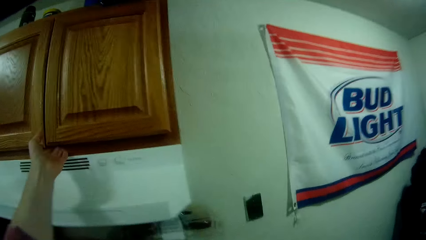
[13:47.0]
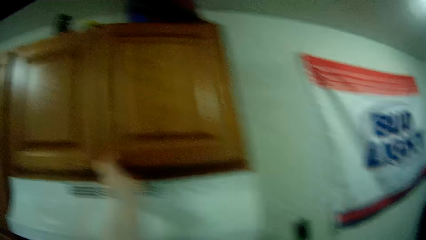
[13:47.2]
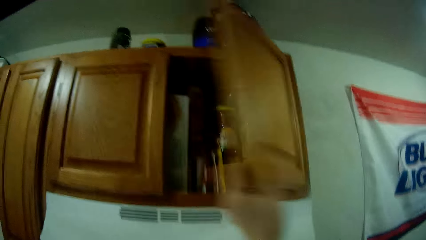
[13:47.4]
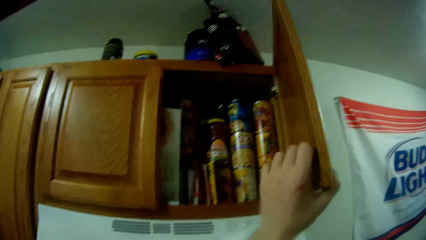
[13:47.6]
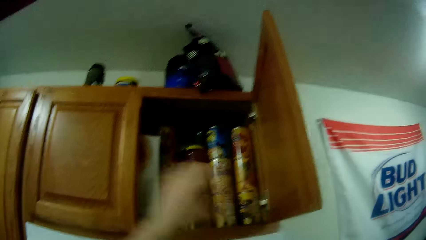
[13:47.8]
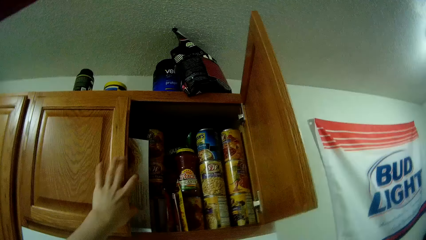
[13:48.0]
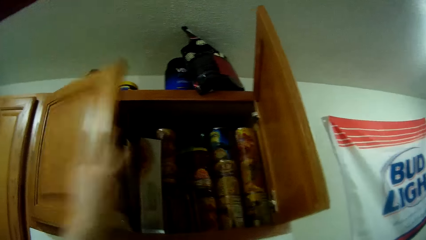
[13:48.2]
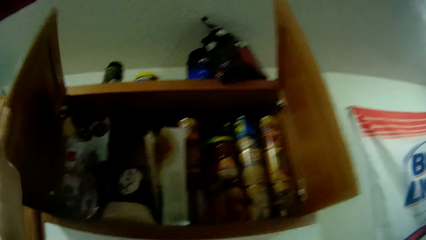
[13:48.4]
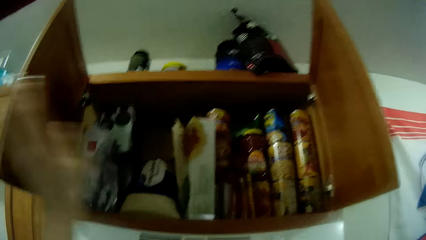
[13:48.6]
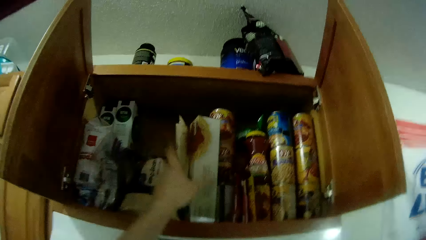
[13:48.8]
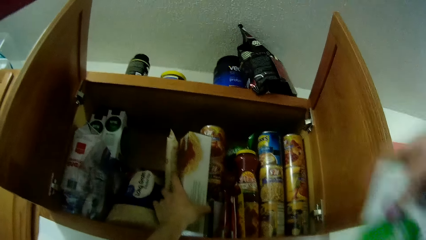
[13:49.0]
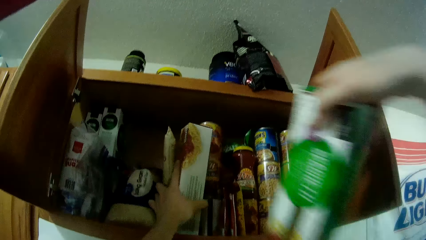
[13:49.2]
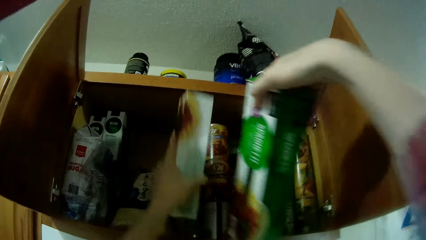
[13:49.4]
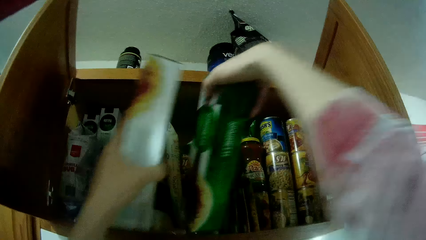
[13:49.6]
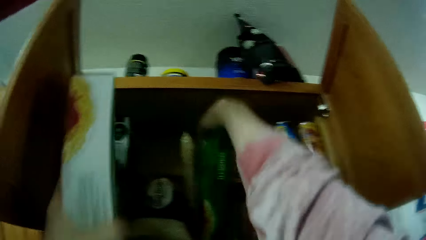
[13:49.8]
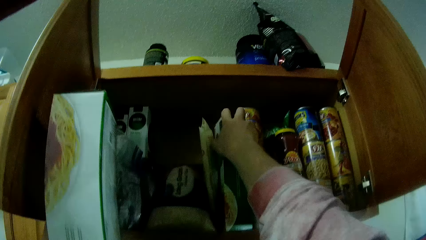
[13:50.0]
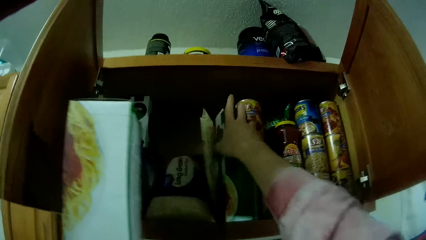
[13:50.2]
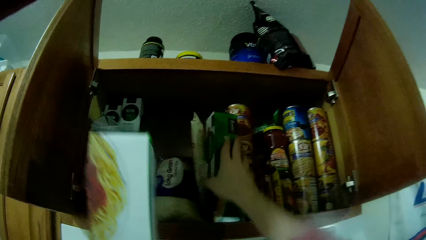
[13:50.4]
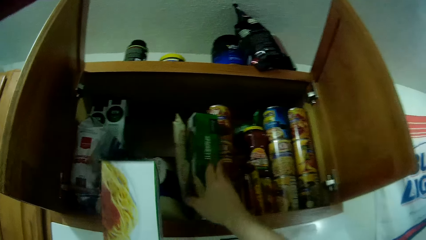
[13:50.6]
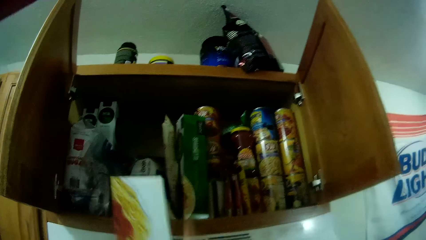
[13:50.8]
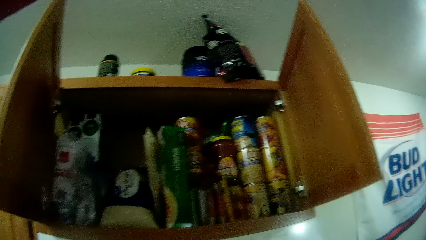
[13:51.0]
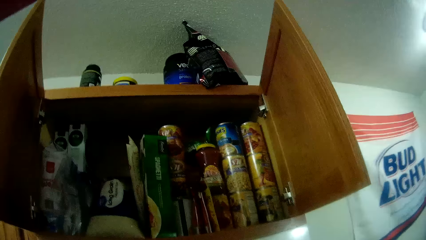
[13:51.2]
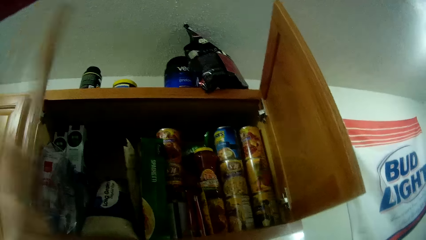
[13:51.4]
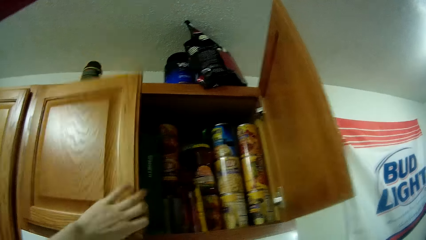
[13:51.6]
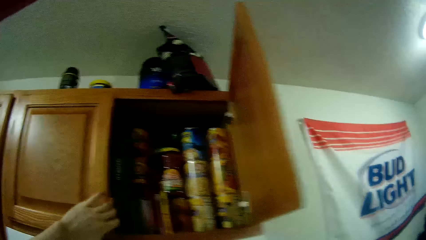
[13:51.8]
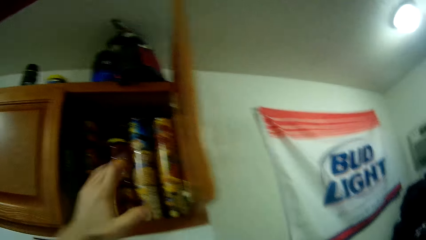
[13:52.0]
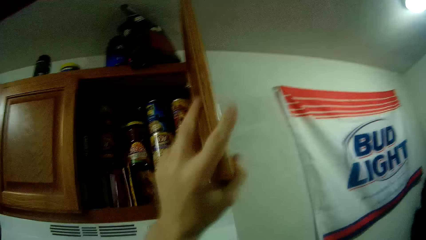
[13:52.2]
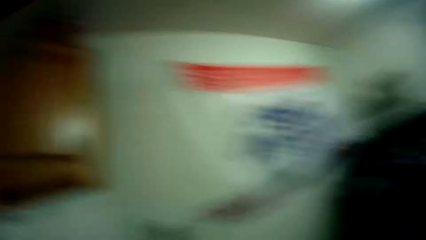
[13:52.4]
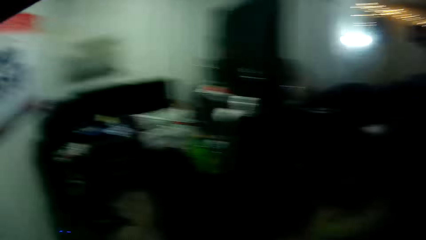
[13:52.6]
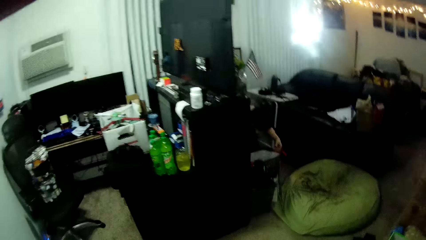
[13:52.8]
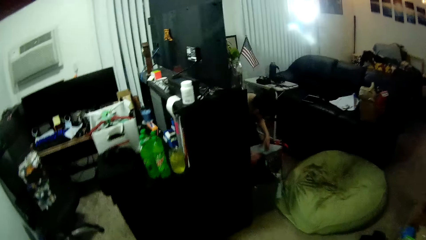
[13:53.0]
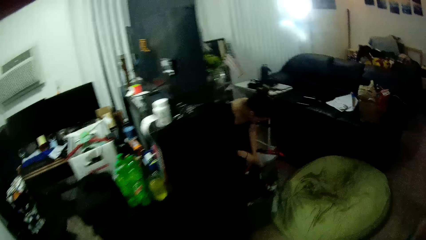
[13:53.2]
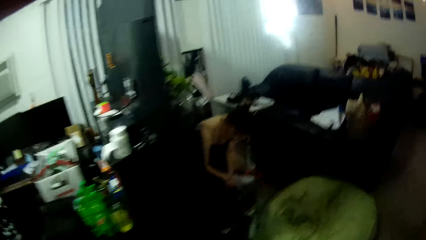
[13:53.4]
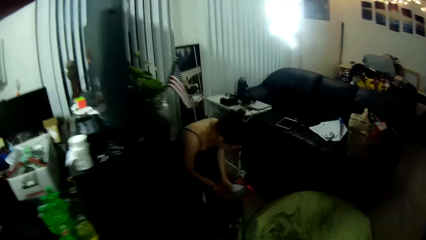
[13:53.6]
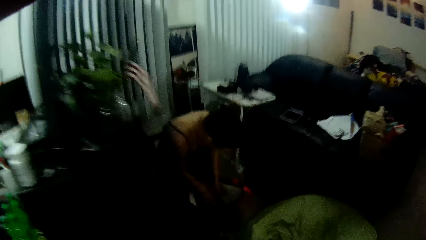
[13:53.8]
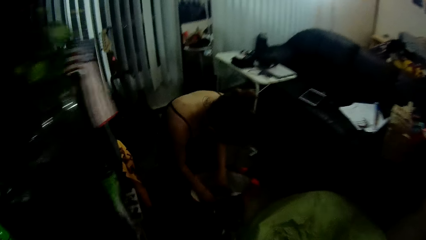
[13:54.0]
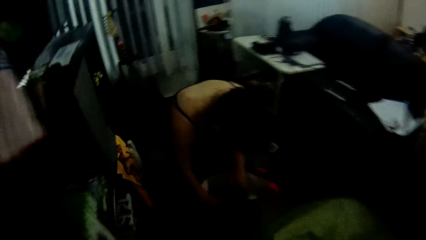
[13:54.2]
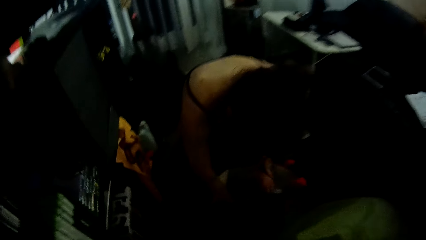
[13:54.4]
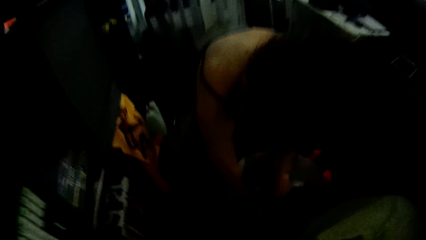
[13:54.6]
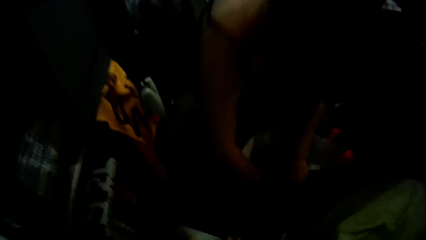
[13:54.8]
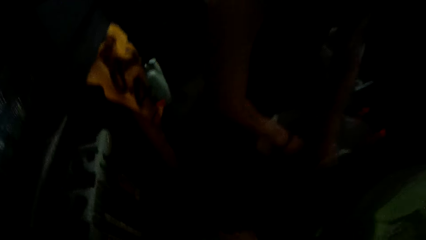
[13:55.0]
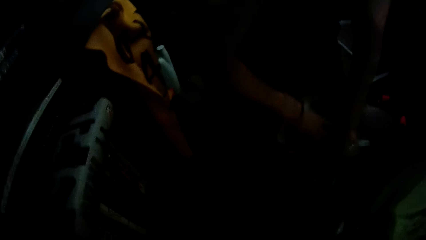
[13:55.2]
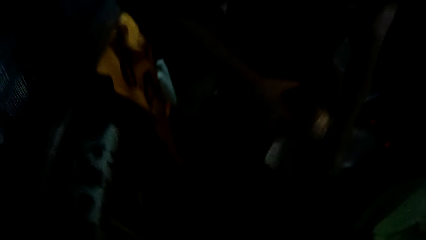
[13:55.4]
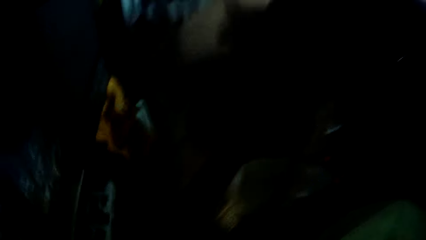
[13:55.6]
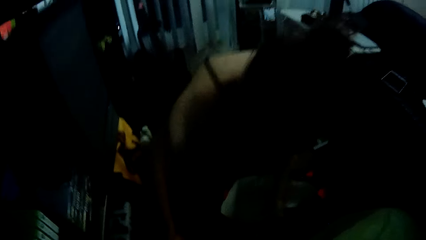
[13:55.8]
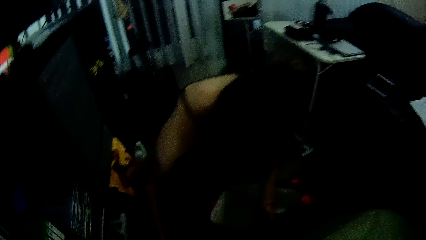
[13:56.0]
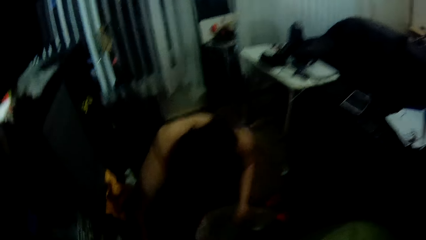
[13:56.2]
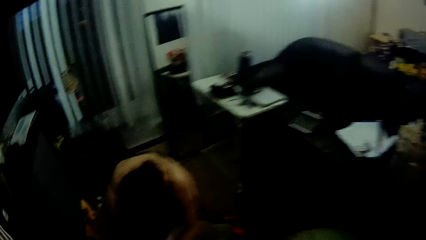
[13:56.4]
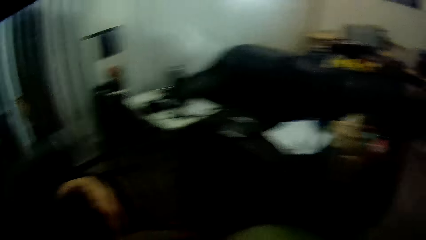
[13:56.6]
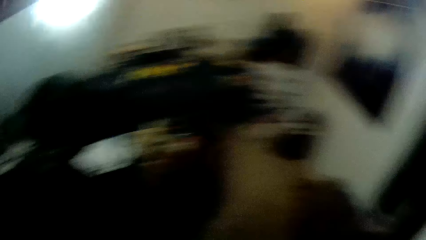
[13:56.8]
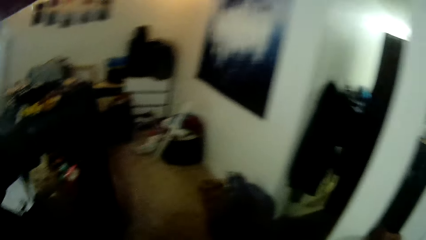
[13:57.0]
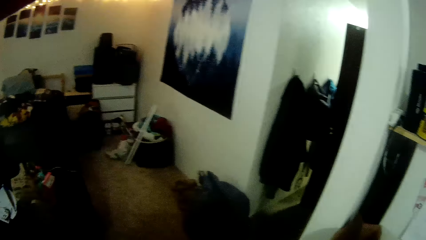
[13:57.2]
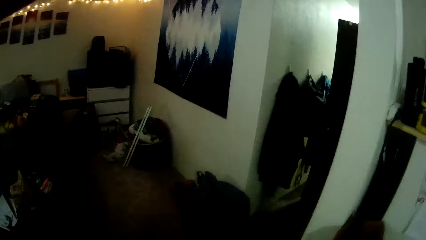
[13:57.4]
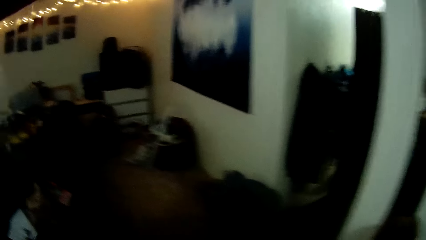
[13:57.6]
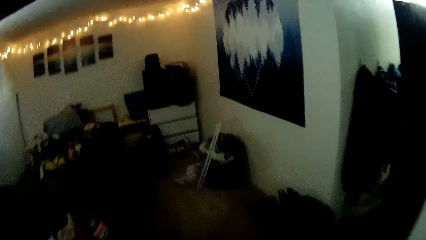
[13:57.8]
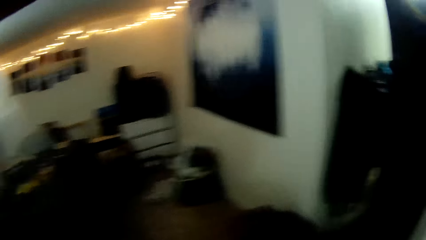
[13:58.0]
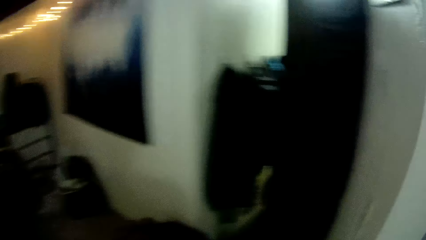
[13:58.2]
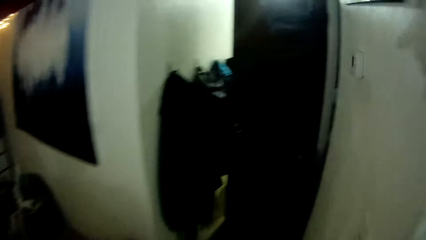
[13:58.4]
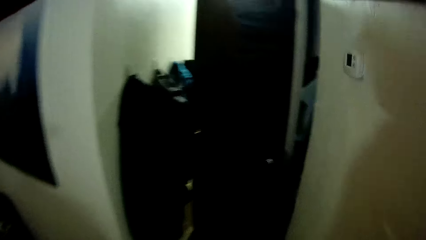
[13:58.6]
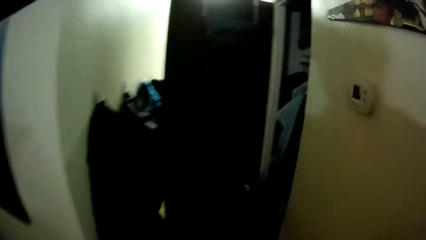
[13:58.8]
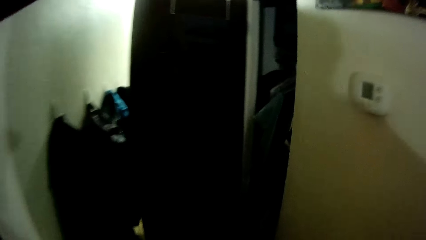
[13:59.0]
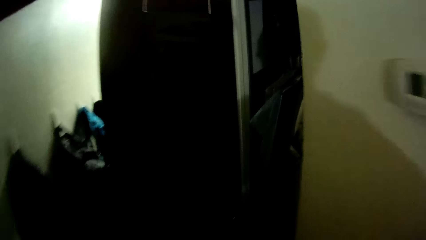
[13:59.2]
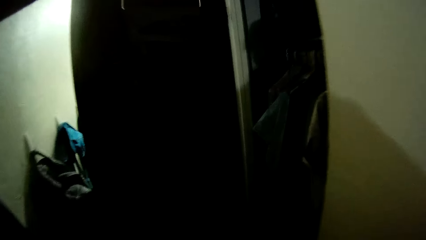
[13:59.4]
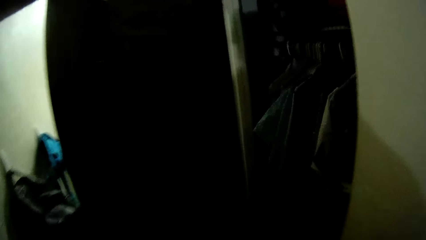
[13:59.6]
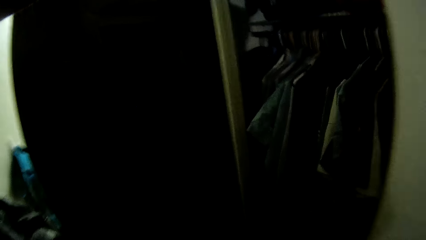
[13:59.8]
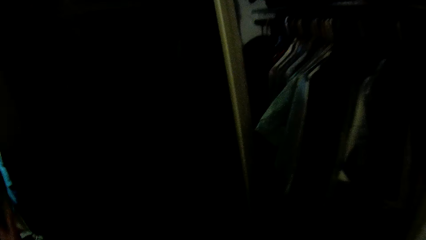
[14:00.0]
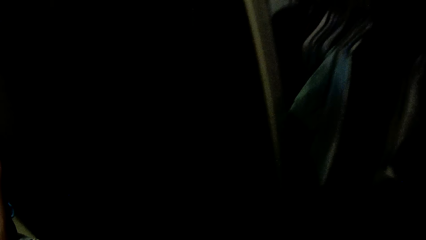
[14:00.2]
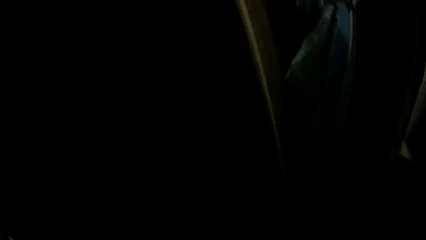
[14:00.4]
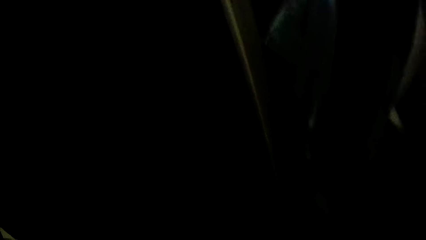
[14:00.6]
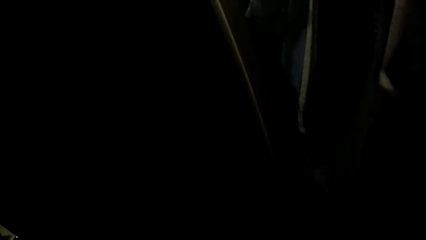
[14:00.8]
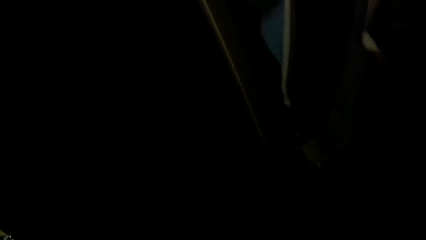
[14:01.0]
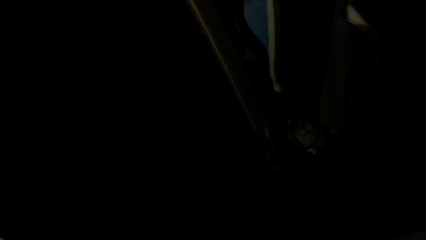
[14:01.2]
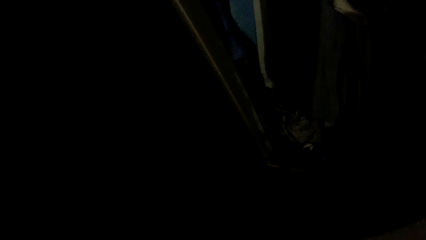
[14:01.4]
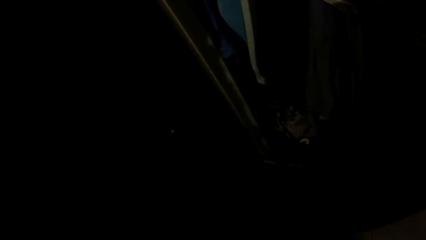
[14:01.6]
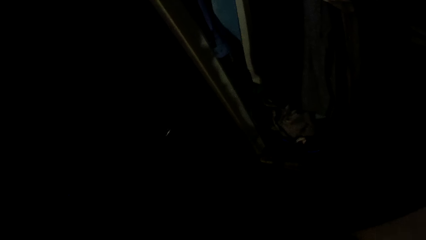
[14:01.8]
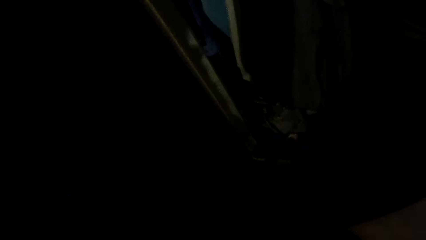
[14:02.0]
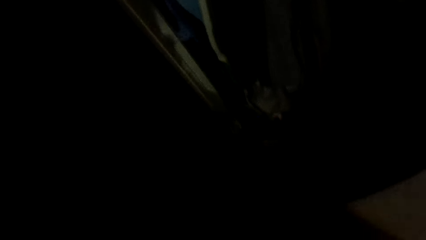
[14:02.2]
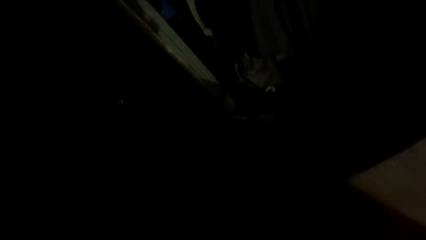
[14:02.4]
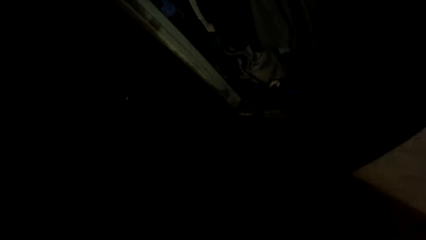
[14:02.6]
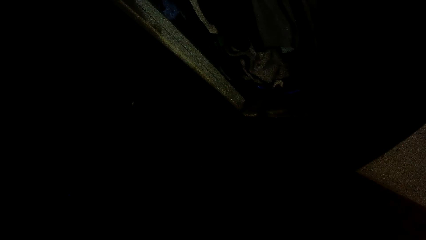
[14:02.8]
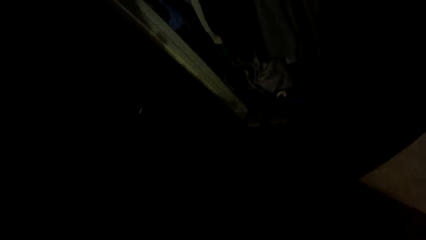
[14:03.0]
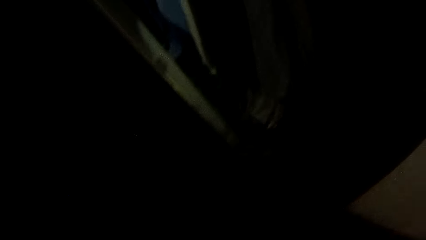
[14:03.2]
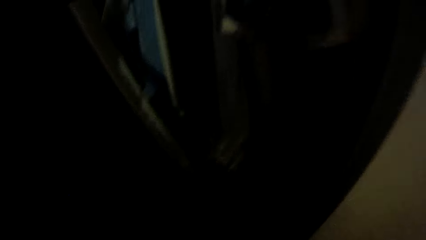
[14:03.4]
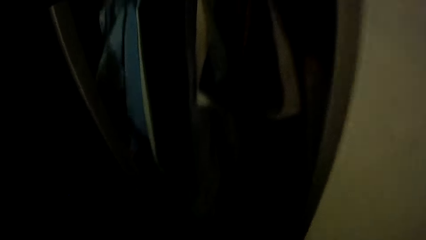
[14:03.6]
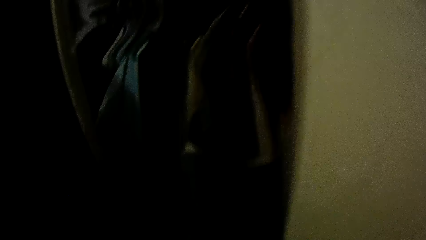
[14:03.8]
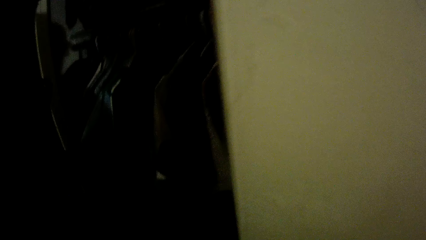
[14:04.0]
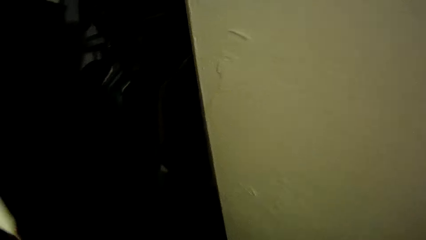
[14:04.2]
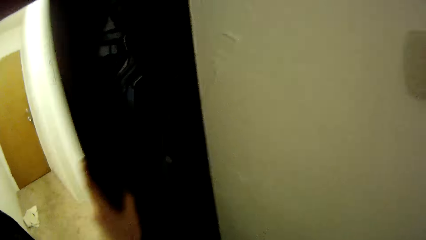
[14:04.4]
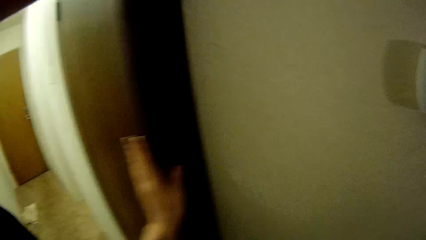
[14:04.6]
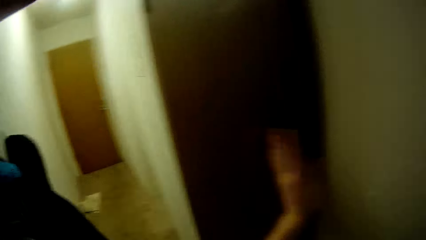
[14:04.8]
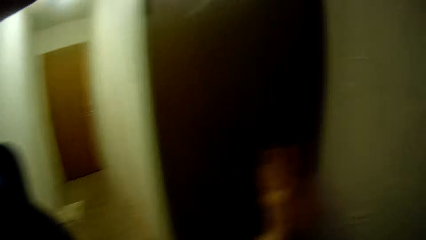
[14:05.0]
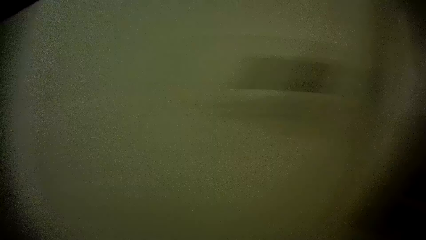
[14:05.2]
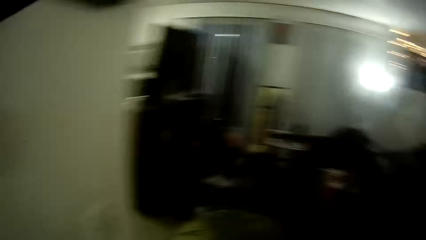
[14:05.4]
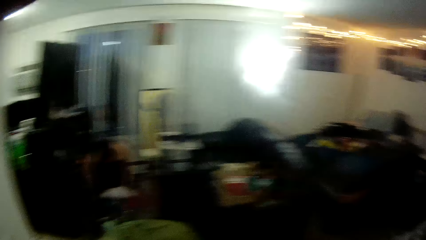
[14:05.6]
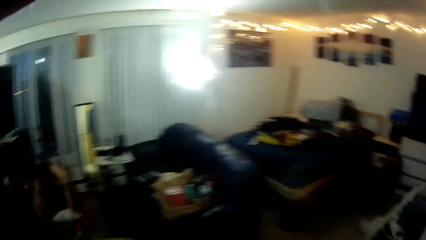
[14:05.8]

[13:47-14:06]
The camera wearer opens a kitchen cabinet with his left hand. He removes a cereal pack from the kitchen cabinet with his left hand. He puts the green carton into the kitchen cabinet with his right hand. He closes the kitchen cabinet with his left hand. He walks around the room. The woman removes a plastic from the grocery bag with her right hand and drops the plastic on the floor with her right hand. The camera wearer walks to the wardrobe. He looks at the clothes in the wardrobe. He closes the wardrobe with his left hand.
